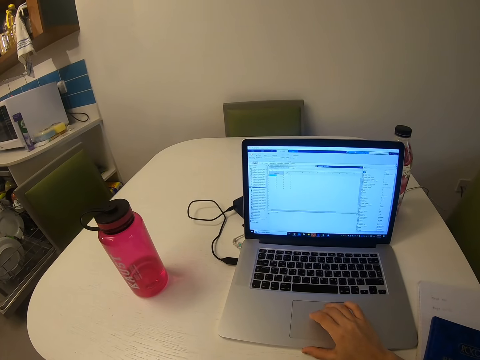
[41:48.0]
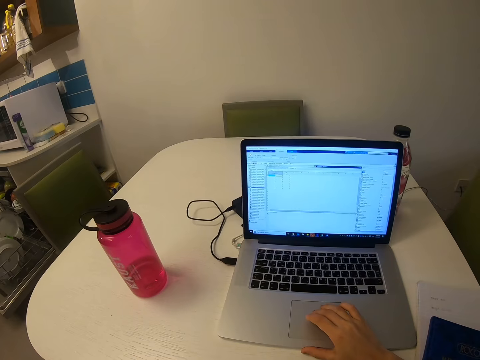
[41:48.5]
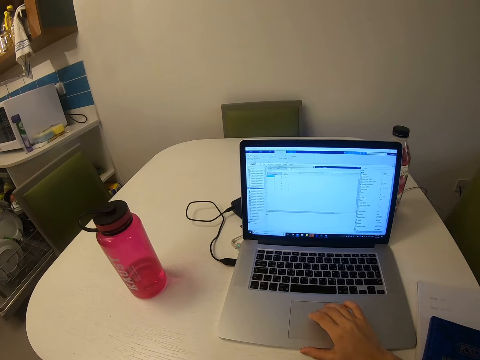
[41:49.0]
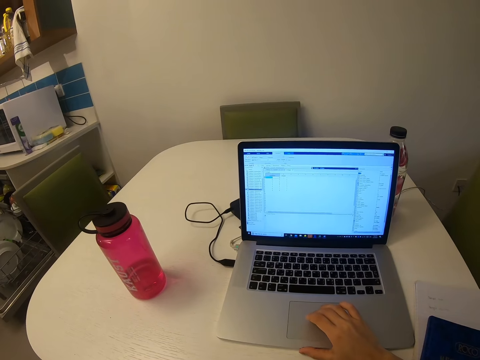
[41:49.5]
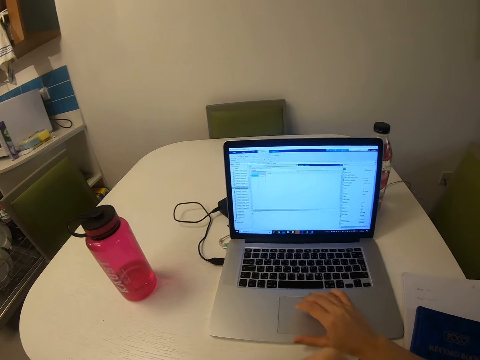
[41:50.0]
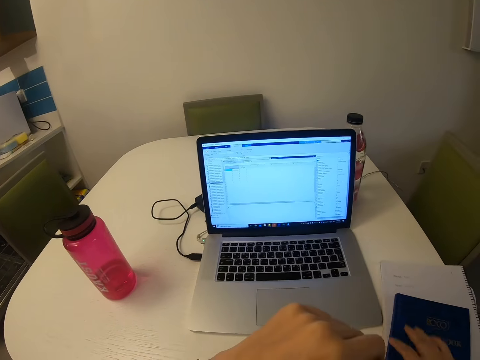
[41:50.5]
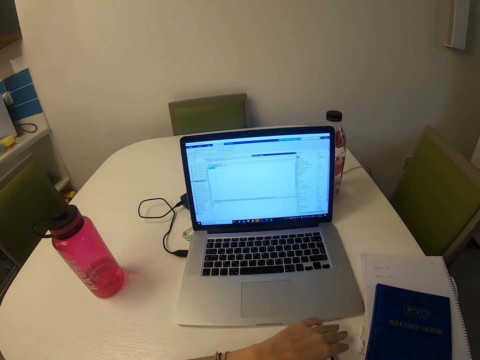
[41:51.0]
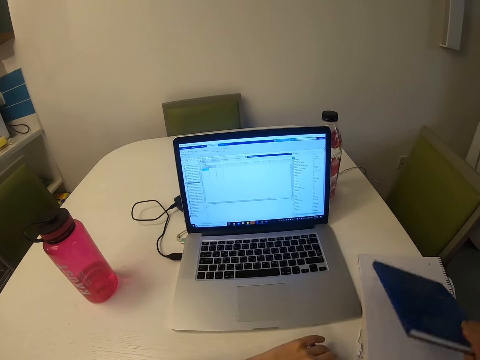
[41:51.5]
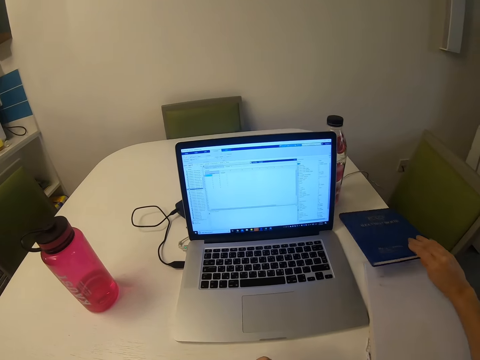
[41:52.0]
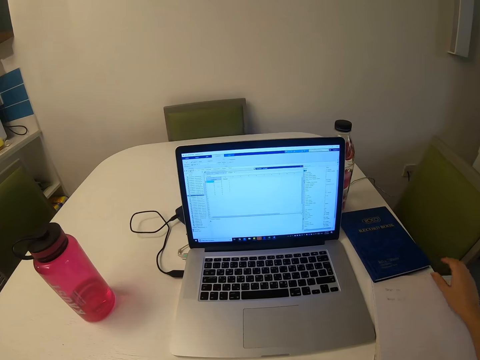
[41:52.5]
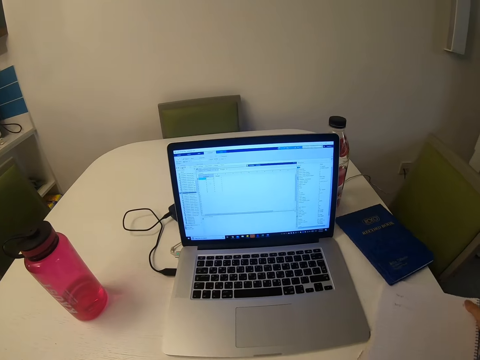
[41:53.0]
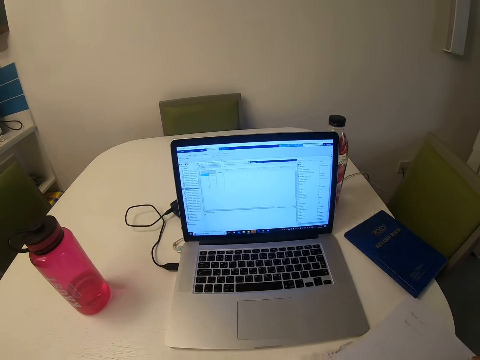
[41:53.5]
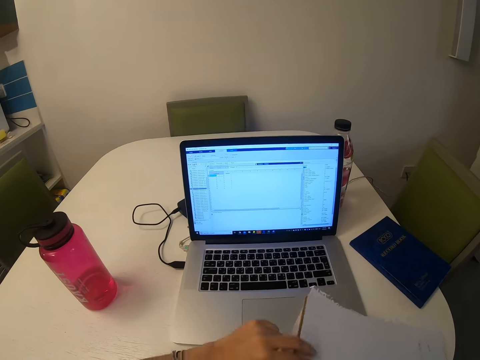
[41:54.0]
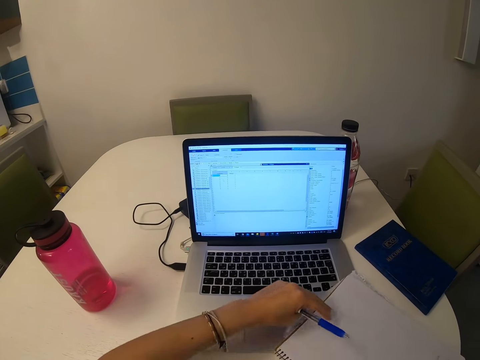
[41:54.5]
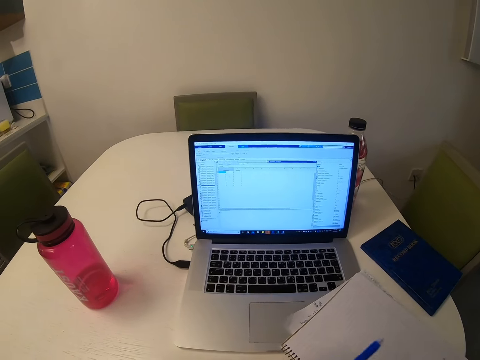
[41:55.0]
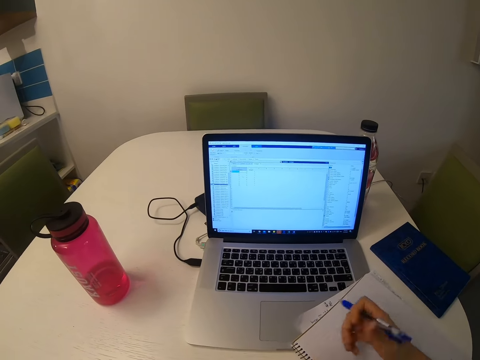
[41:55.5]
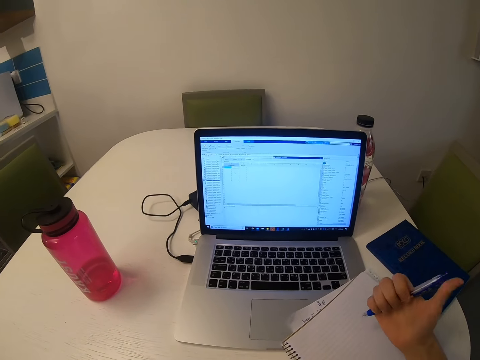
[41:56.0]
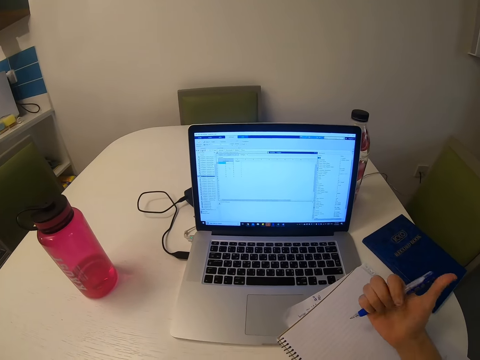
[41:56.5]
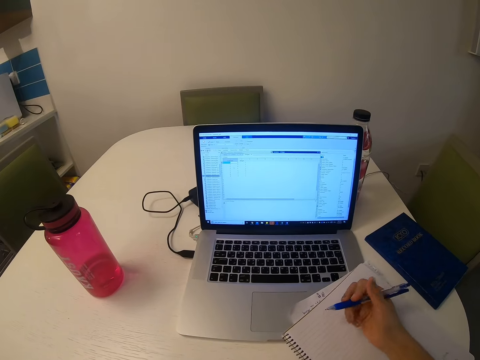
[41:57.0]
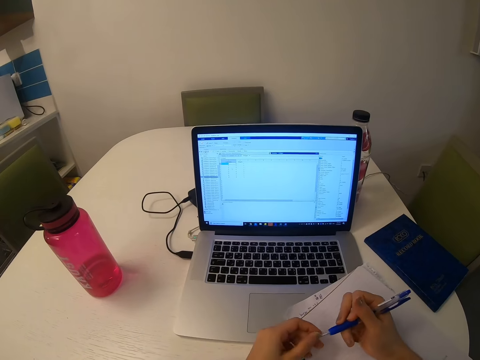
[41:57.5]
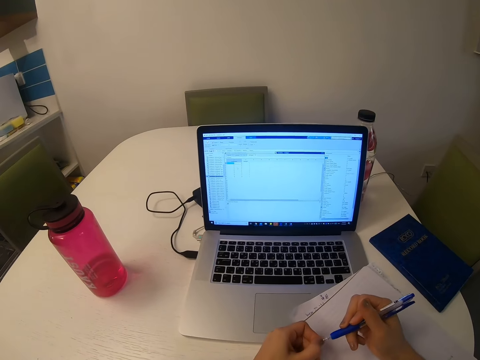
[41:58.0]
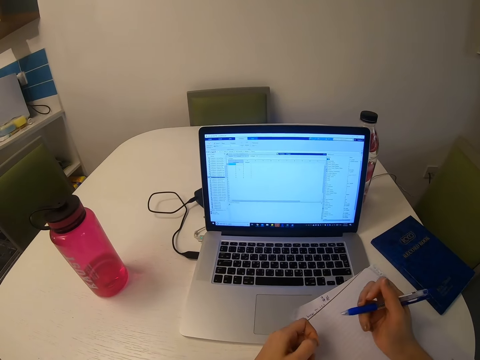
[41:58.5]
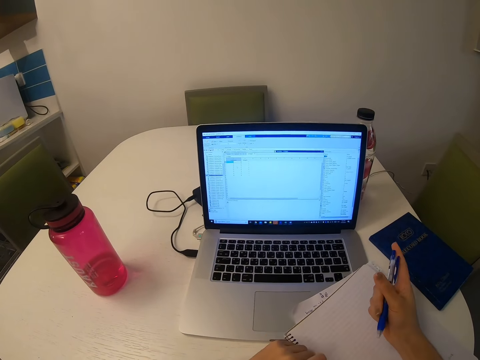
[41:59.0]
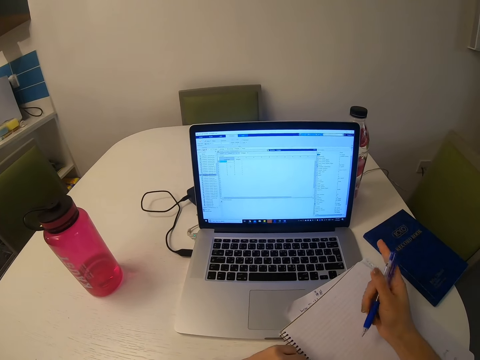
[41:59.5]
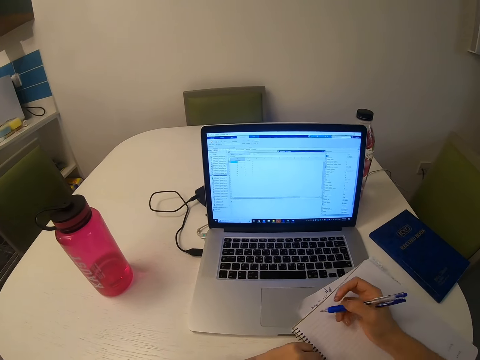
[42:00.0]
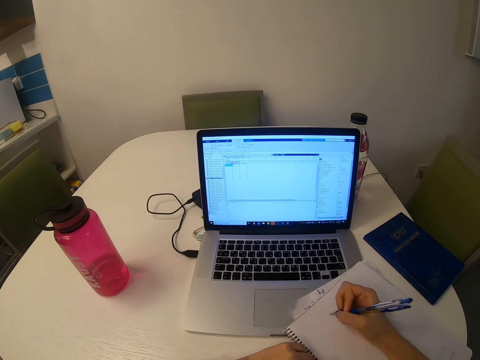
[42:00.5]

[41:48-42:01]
The camera wearer moves a book on the table. They move the book closer. They hold a pen. They pick up the pen. They write in the book with the pen.

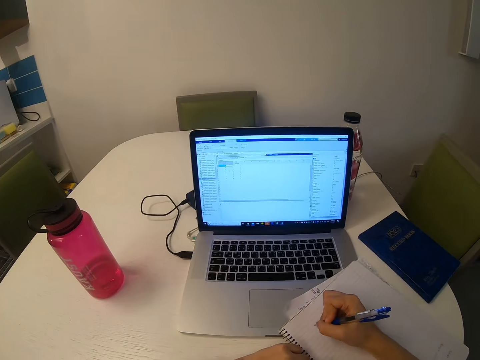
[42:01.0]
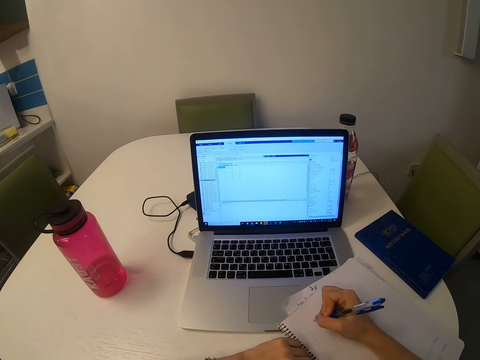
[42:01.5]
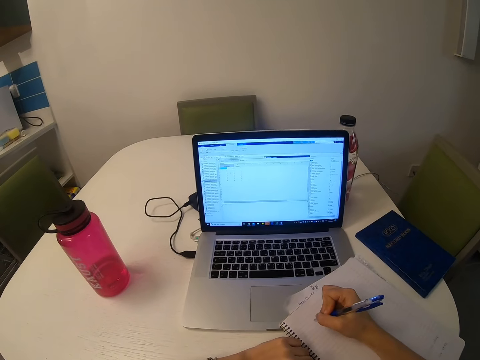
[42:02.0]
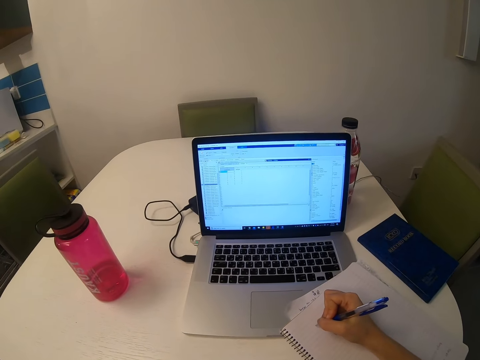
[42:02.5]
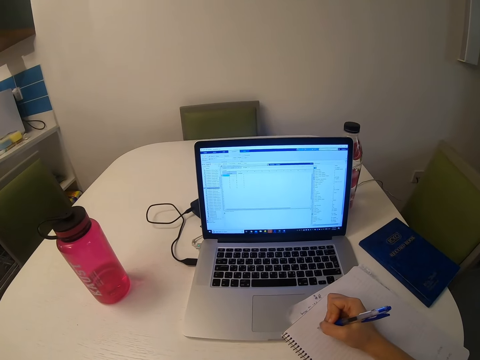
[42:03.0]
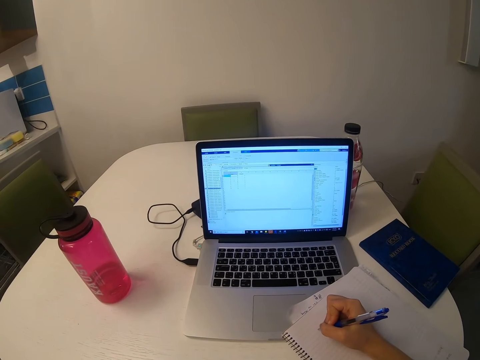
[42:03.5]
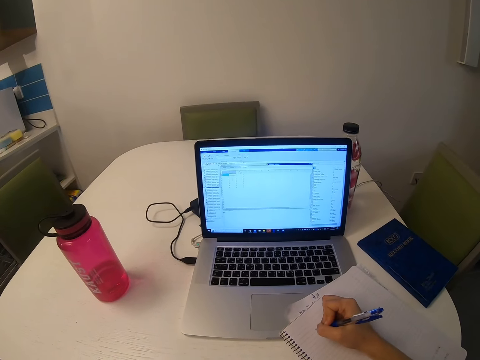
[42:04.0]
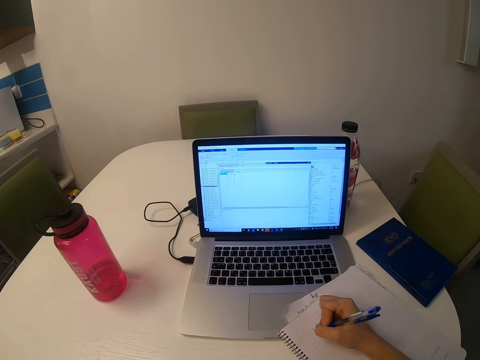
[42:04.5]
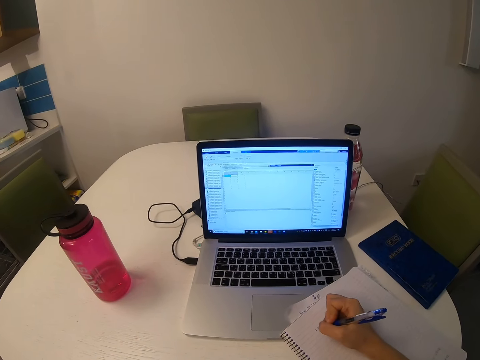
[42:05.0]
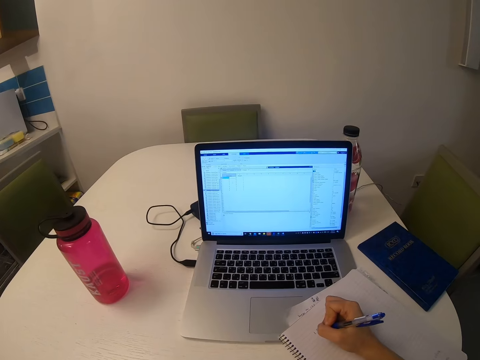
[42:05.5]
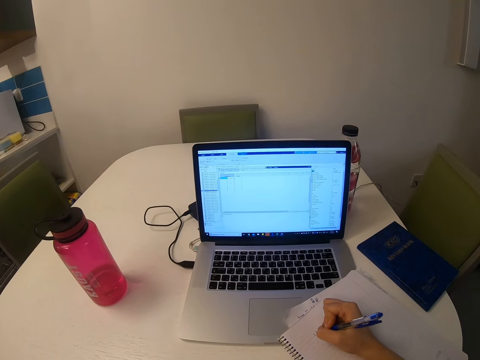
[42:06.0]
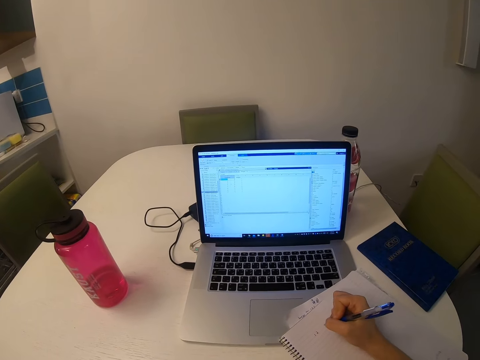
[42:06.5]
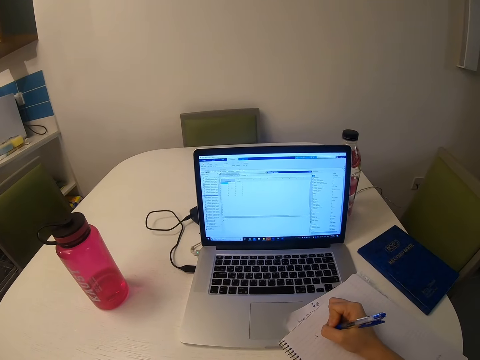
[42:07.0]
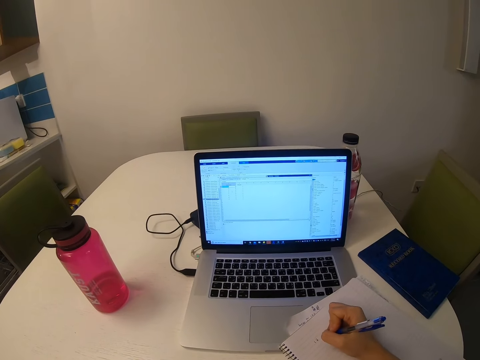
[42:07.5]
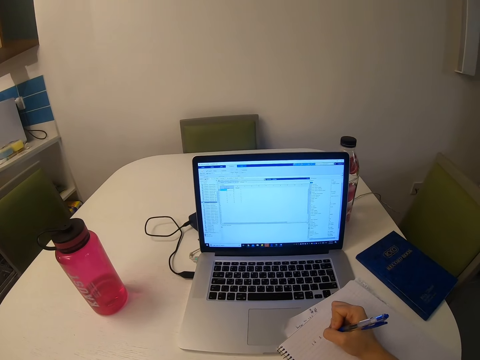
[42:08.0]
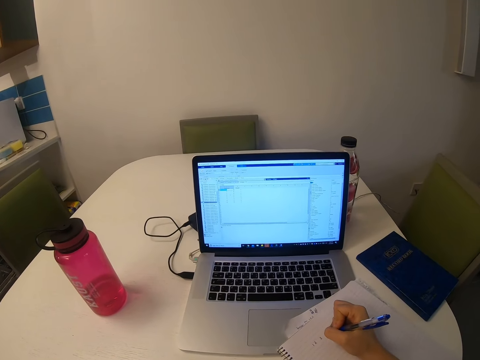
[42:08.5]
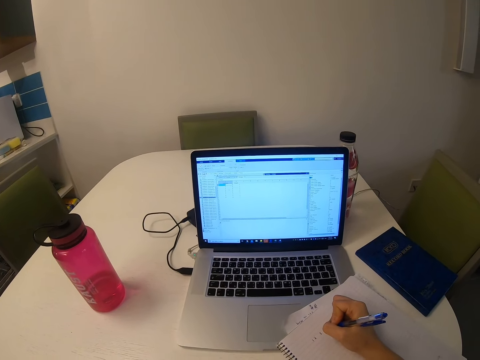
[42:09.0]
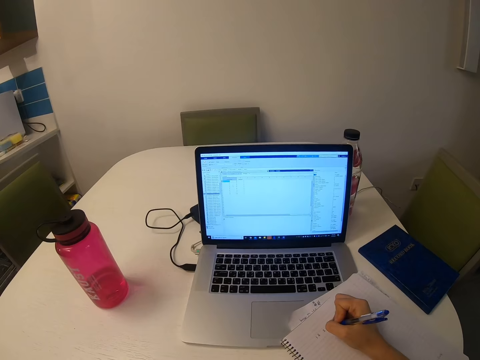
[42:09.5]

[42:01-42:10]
The camera wearer writes on a book.

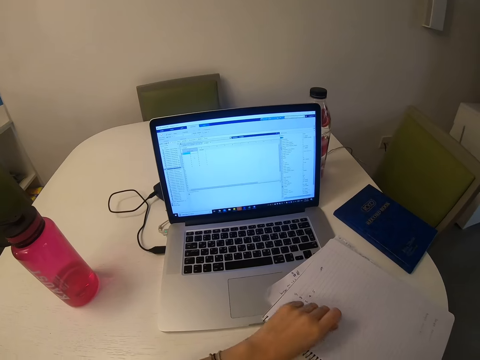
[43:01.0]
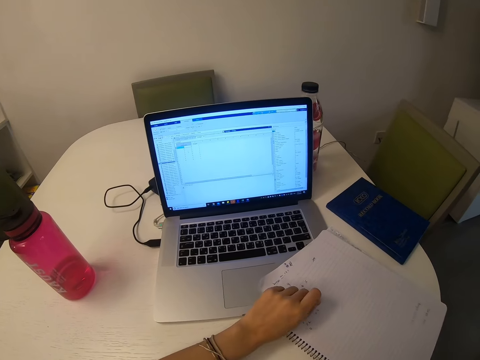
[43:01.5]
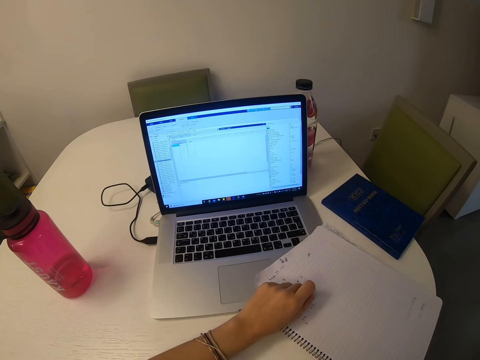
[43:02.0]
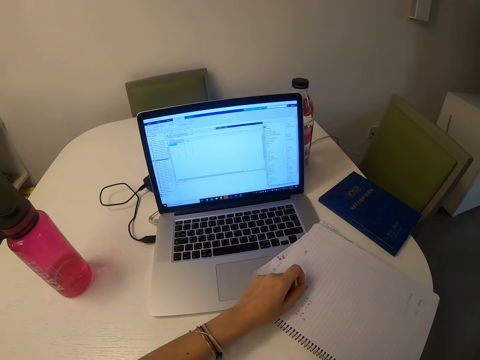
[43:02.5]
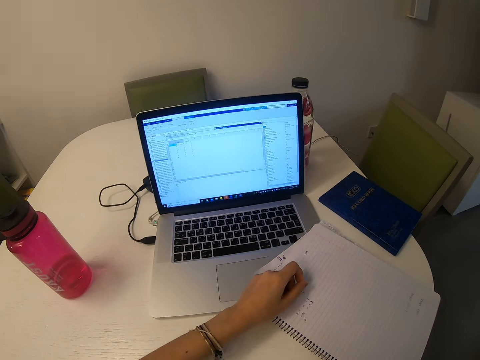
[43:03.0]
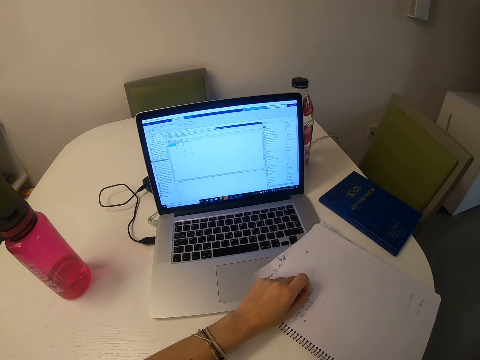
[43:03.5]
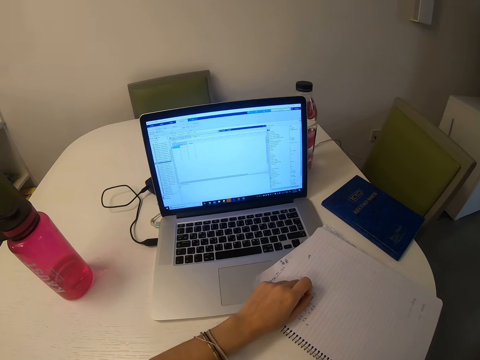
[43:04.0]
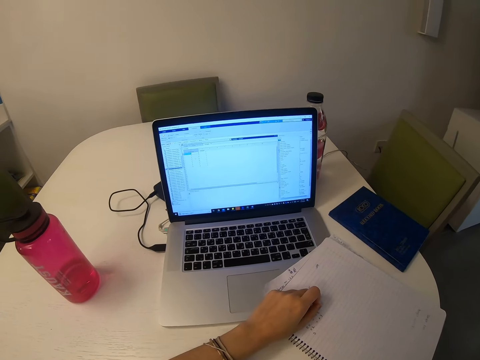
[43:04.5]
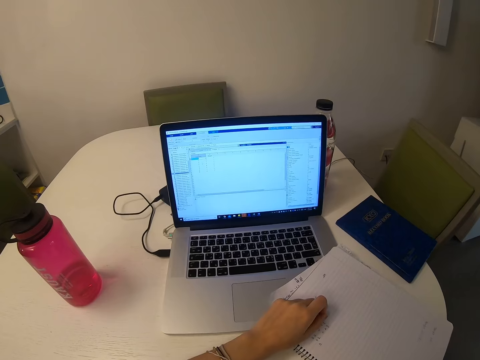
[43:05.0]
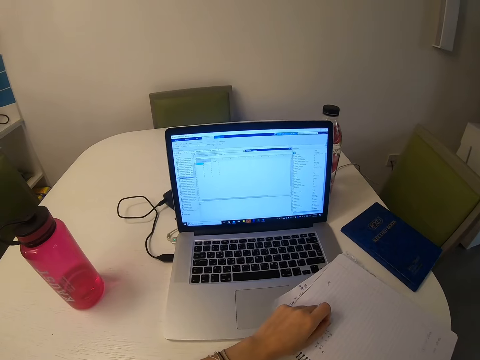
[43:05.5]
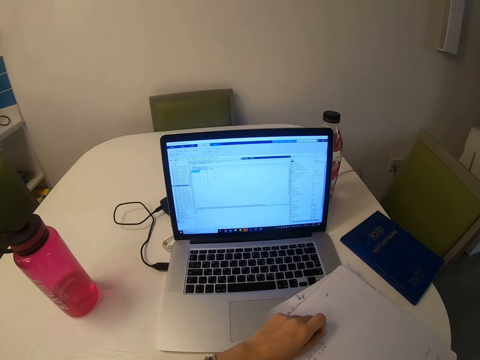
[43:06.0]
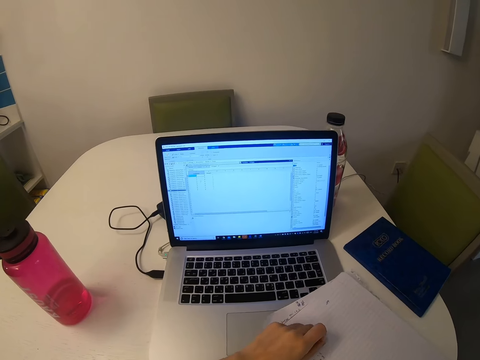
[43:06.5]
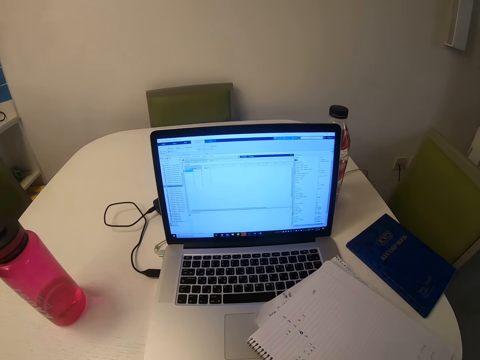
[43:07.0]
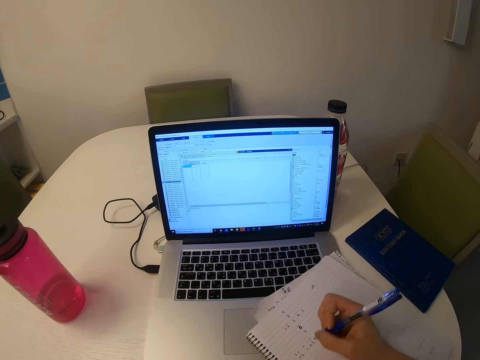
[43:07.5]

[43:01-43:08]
The camera wearer places his left hand on the paper.
